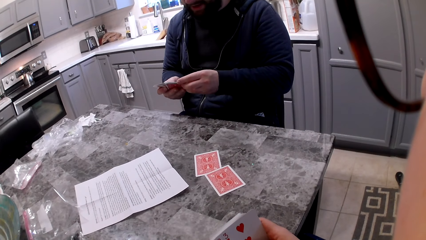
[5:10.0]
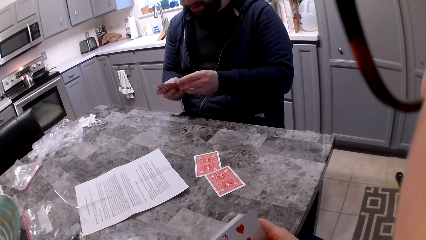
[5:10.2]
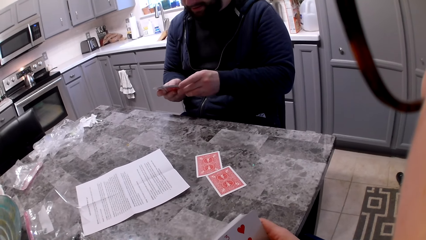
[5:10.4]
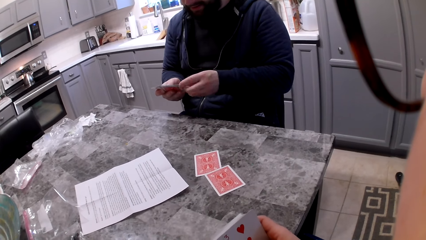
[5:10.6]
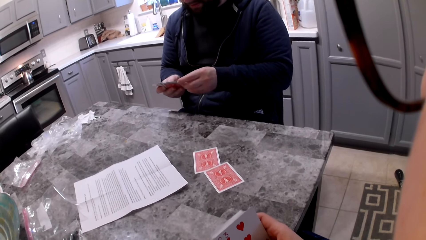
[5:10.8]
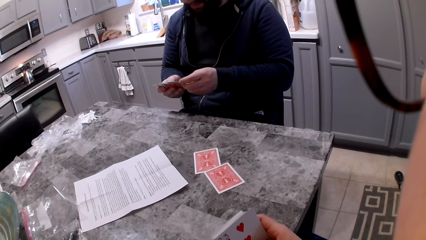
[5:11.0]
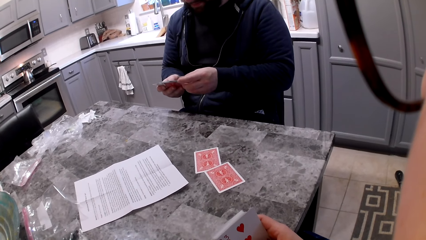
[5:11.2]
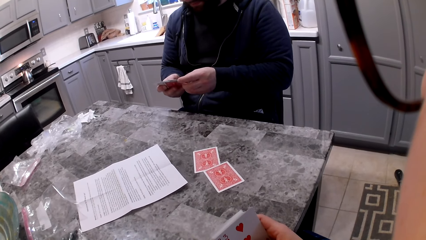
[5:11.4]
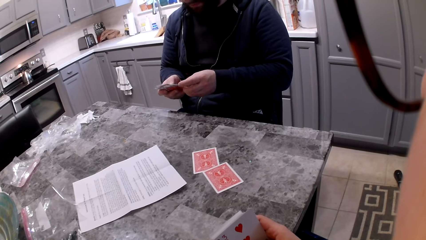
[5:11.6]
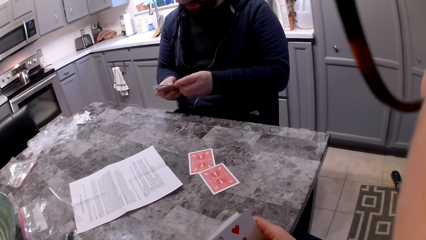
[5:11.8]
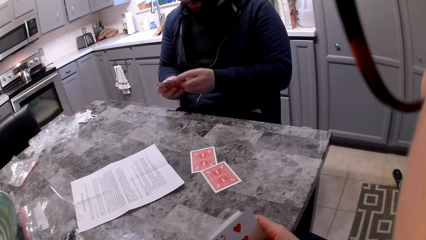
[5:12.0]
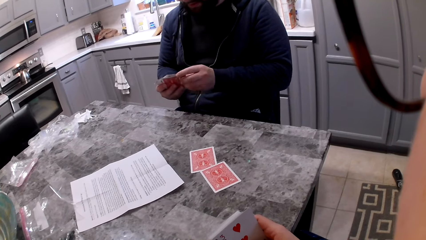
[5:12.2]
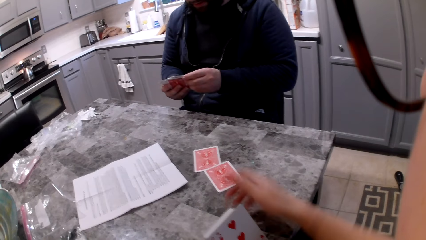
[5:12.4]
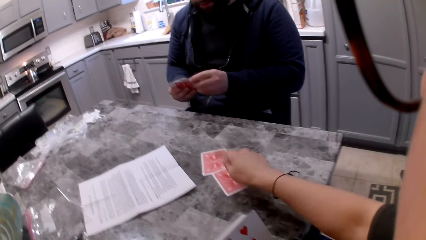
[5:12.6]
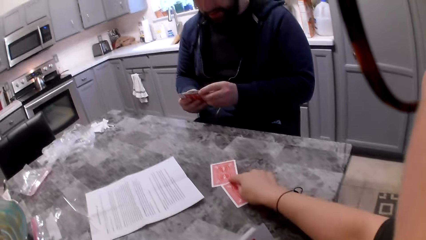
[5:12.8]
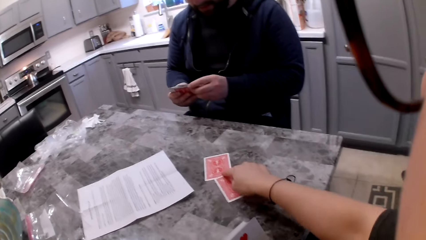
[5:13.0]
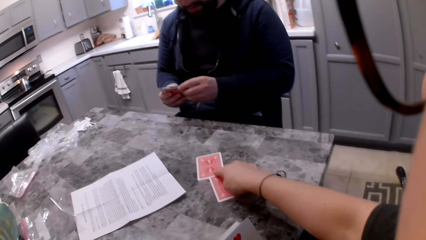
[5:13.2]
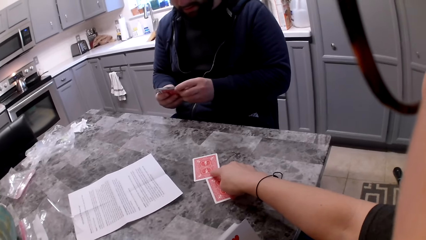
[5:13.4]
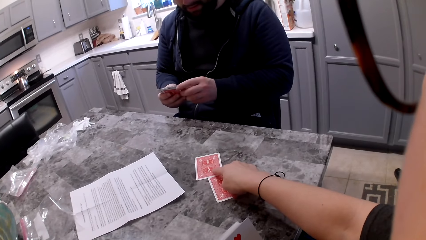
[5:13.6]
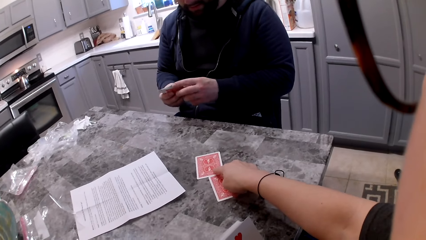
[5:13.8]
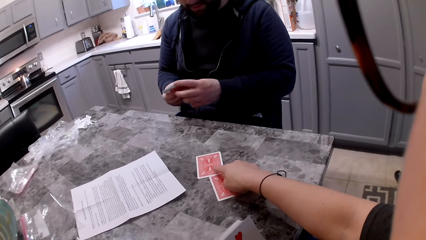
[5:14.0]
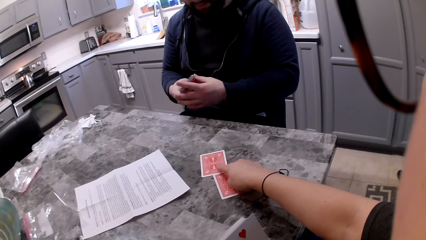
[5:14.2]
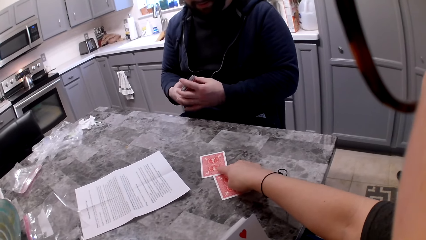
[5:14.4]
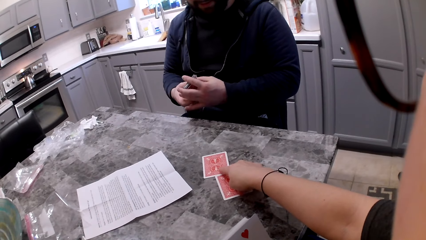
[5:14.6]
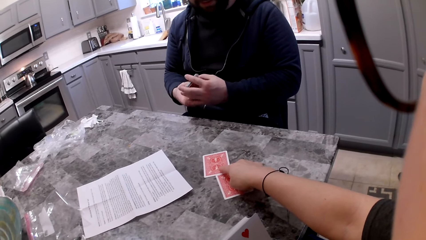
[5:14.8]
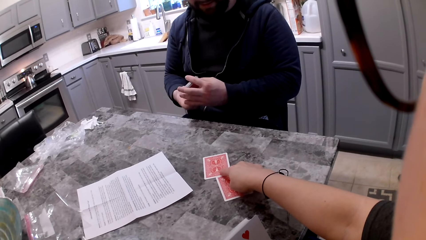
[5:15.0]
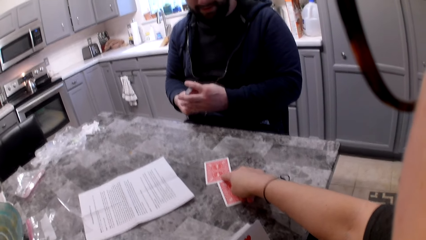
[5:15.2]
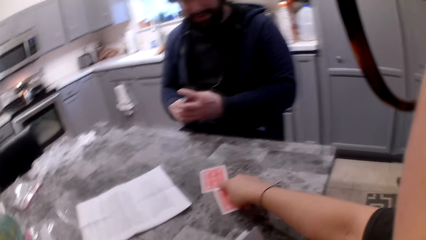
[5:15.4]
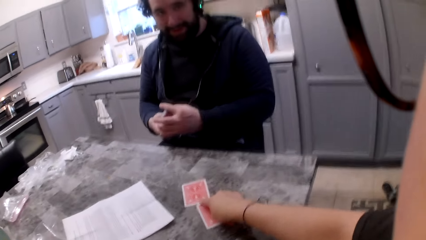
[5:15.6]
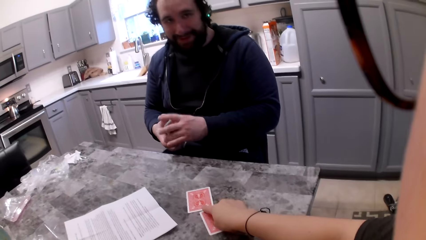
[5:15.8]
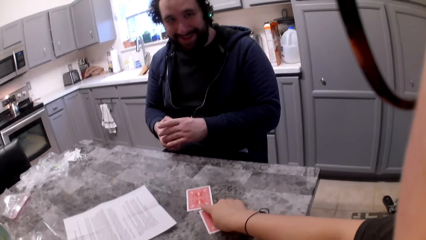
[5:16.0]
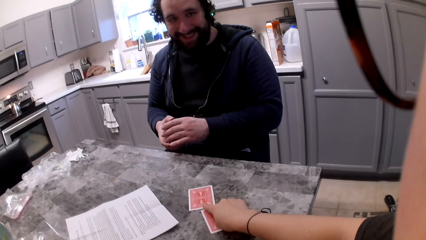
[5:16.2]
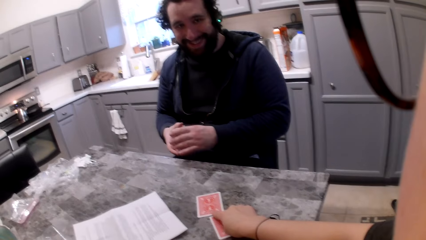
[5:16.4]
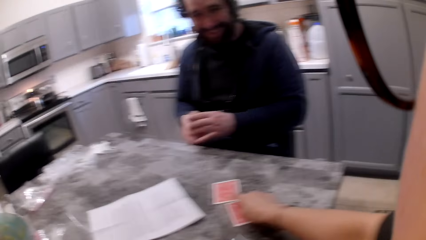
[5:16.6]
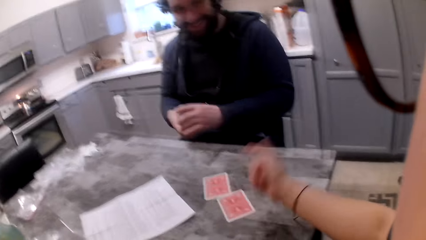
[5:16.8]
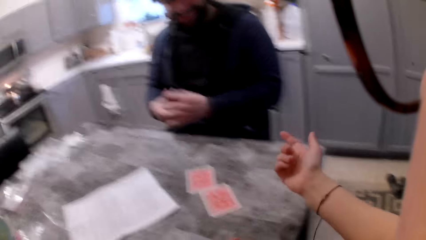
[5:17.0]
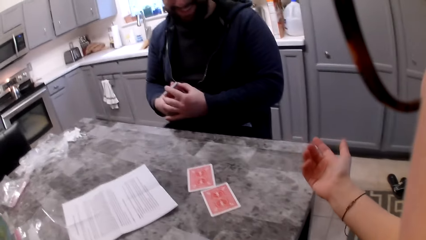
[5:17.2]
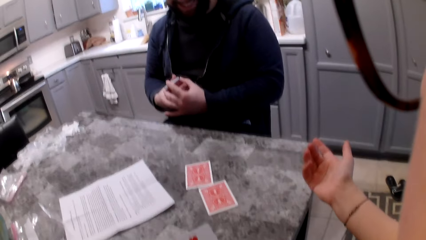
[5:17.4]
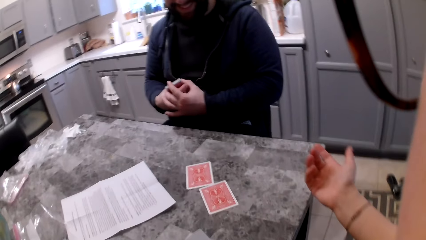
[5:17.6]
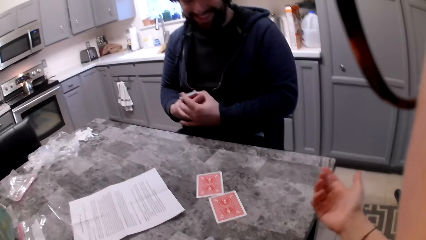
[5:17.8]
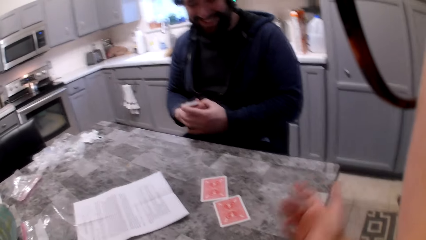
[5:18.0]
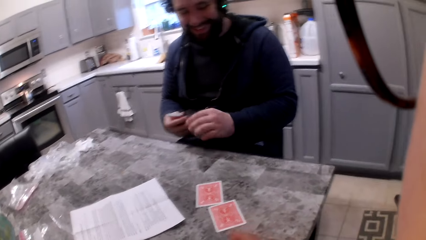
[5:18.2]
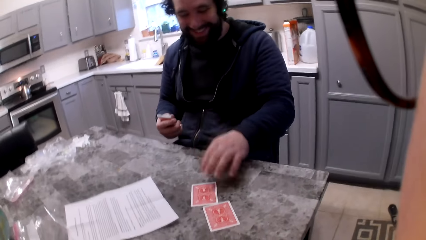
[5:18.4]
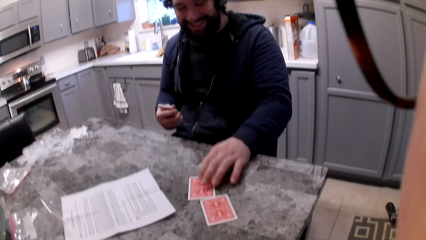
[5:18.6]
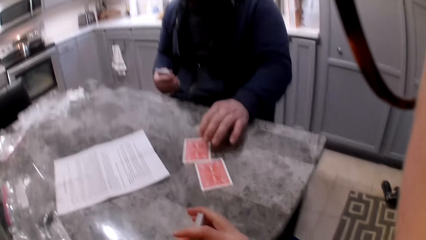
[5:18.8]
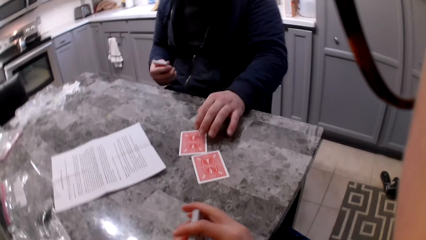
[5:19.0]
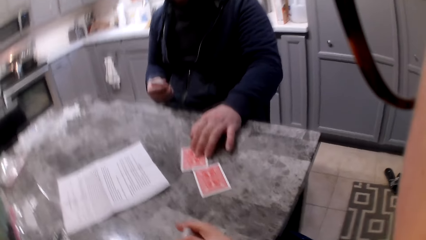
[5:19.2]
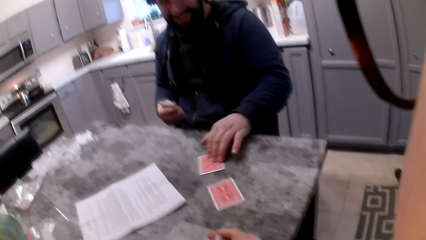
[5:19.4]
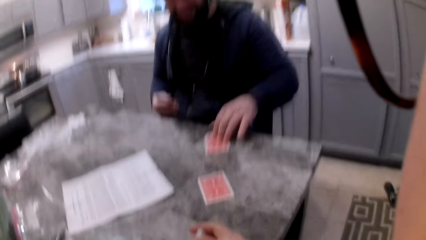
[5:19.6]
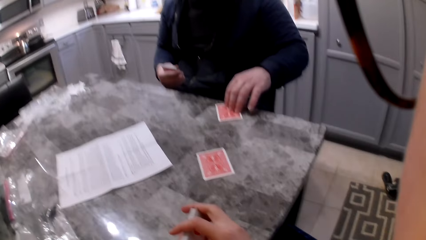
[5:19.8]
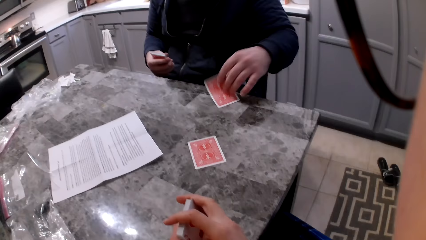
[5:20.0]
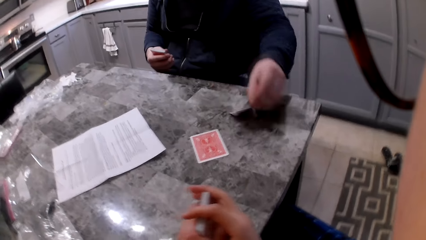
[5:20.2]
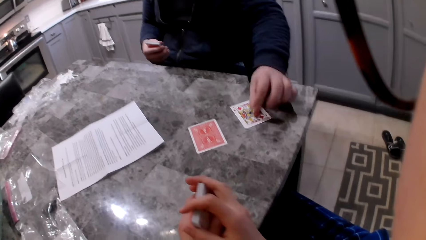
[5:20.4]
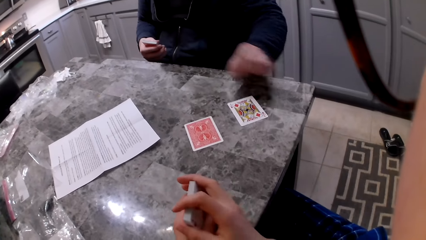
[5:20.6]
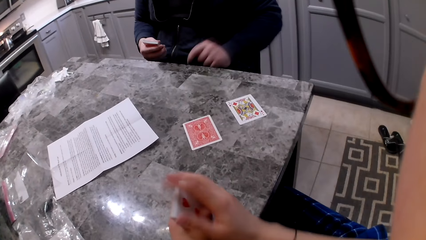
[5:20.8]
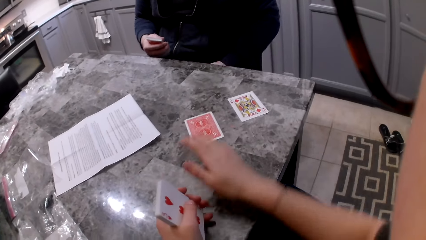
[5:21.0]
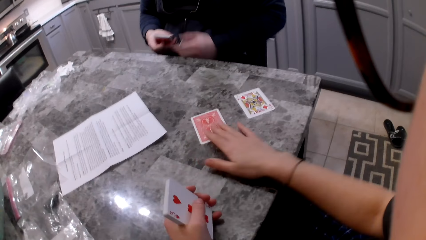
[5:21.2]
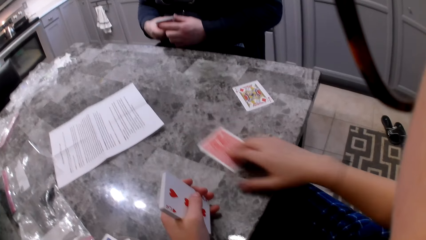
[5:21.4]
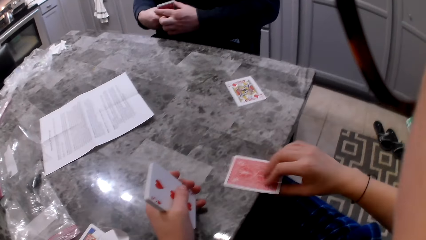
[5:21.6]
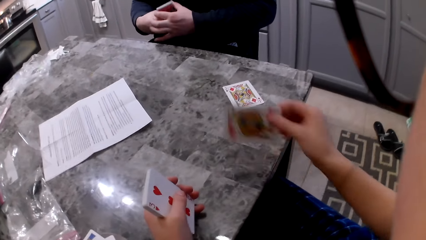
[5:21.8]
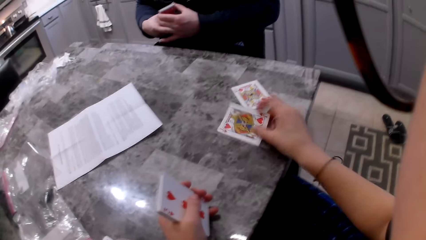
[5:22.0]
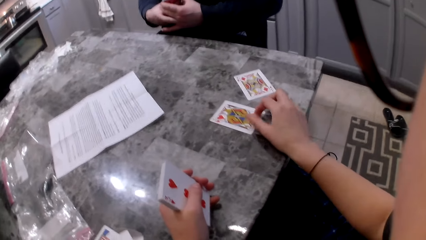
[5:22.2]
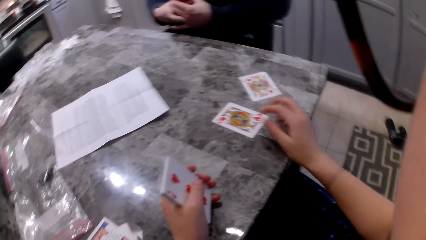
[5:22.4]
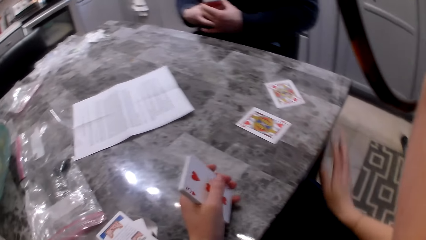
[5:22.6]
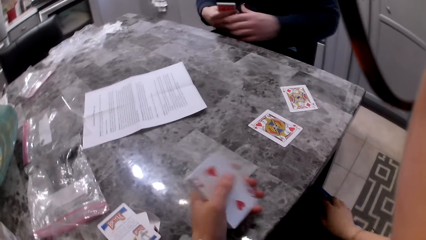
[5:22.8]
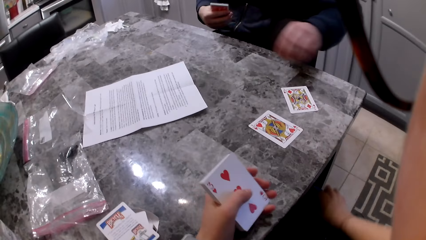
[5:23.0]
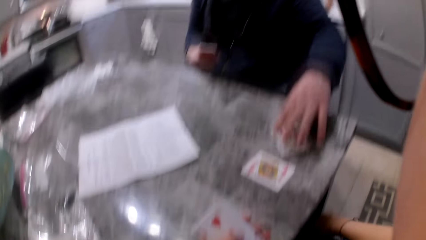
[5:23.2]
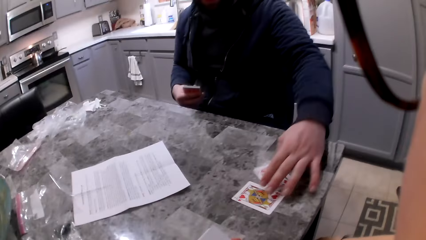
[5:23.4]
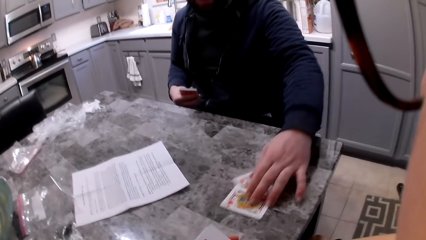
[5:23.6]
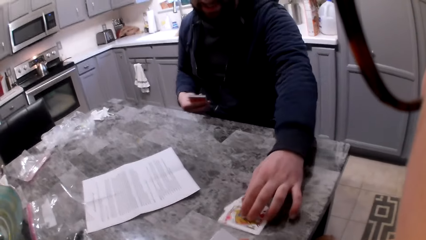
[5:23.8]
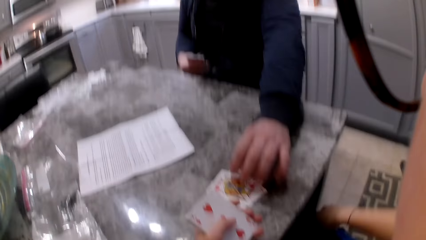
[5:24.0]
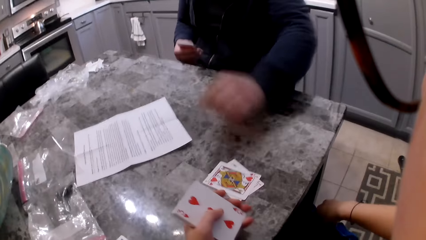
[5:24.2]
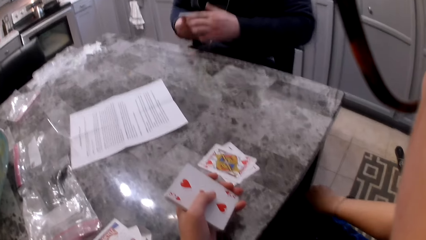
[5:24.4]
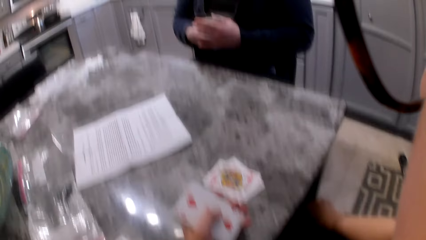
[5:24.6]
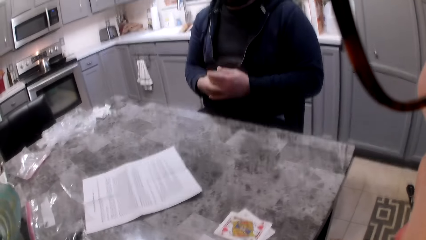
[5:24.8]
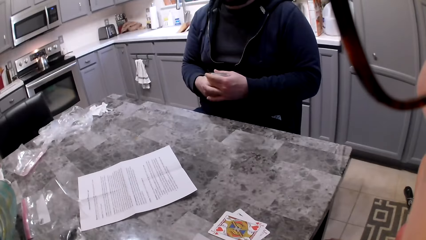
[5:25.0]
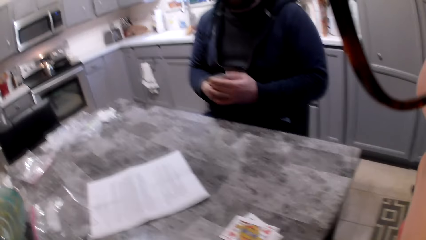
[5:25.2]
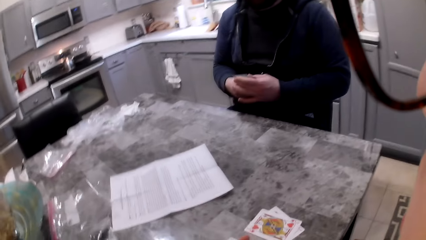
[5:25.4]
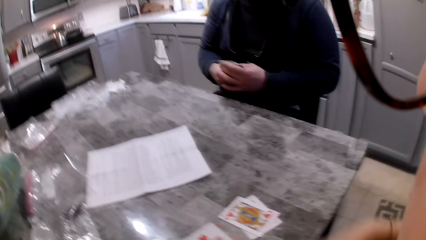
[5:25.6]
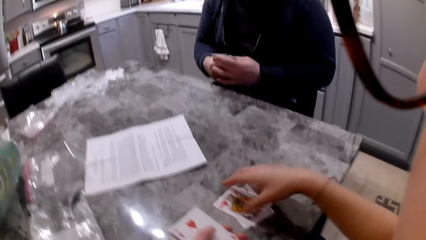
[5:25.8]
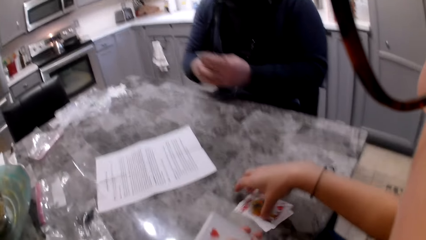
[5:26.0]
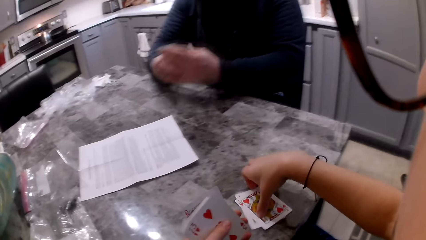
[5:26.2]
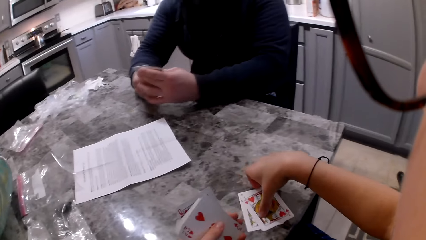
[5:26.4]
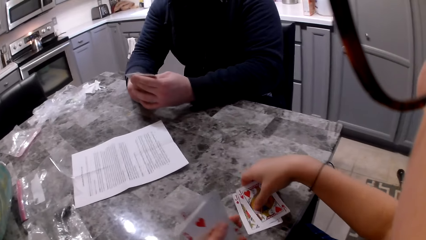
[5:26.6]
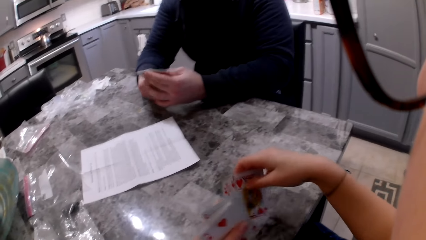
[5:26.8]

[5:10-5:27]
The camera wearer holds a card on the table. She touches the card with her right finger. A man aligns the cards in his hands. The camera wearer lifts her hand from the card and gestures to request a card from the man. The man aligns the cards in his hands. The man flips the card on the table with his left hand. The camera wearer aligns the cards in her hands. She flips a card on the table with her right hand. The man moves the cards on the table towards the camera wearer. The man shuffles the cards in his hands. The camera wearer picks up the cards from the table with her right hand.
